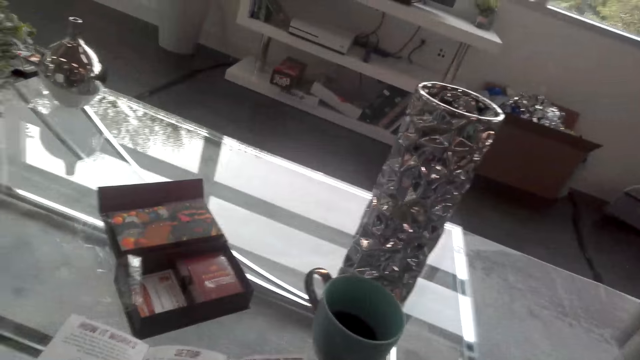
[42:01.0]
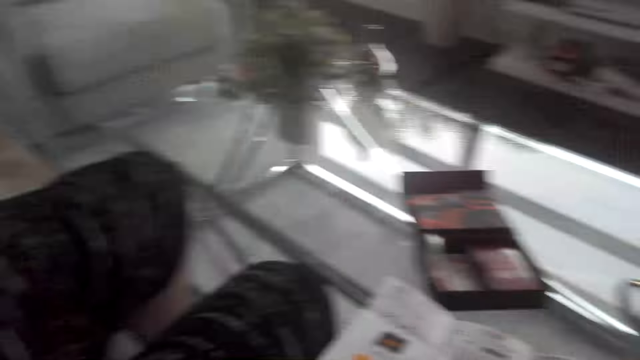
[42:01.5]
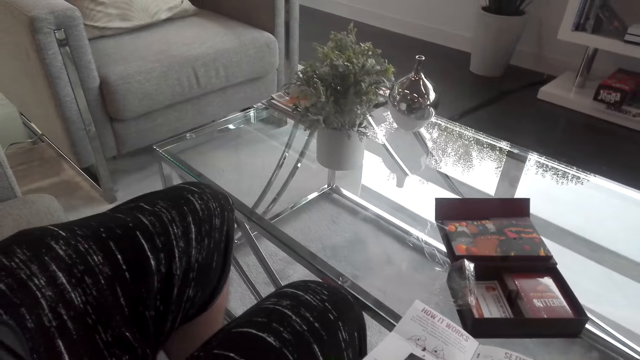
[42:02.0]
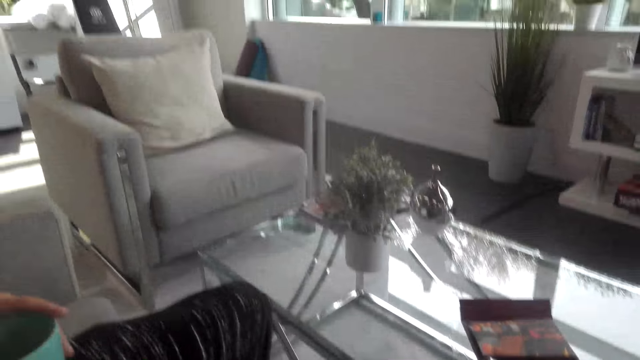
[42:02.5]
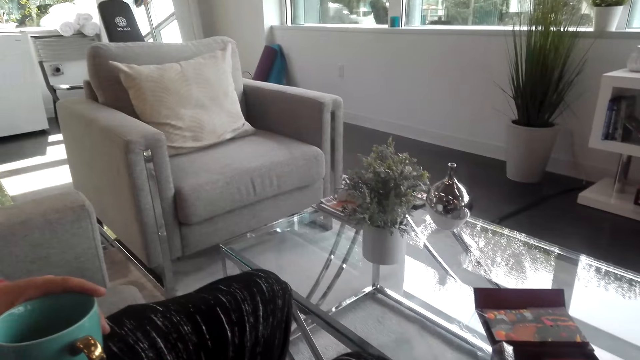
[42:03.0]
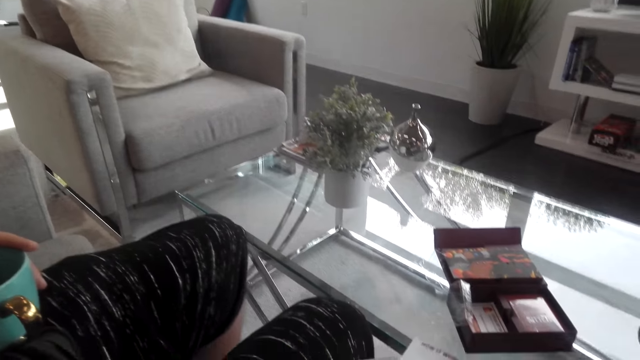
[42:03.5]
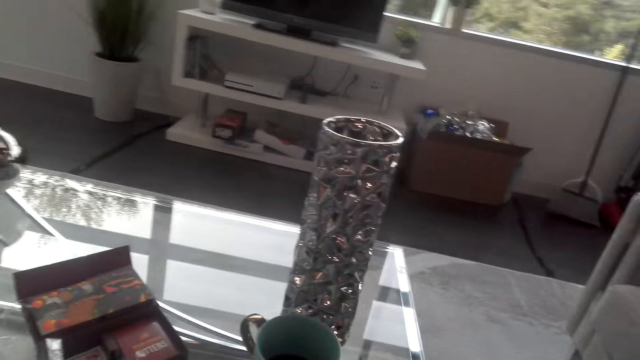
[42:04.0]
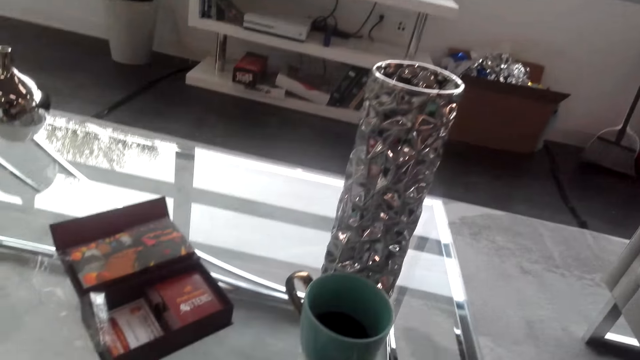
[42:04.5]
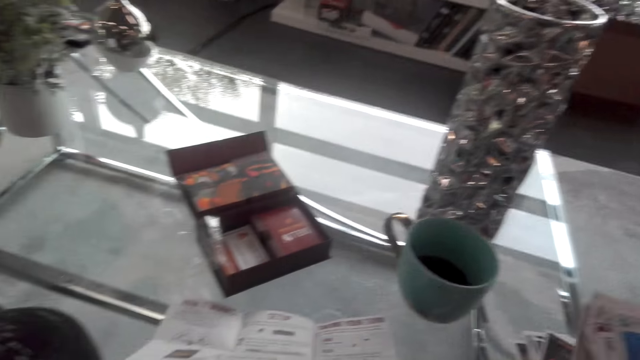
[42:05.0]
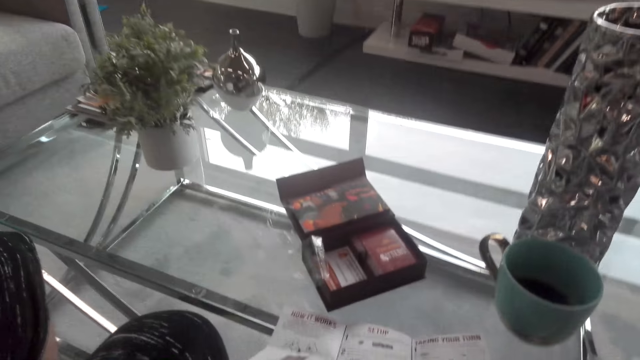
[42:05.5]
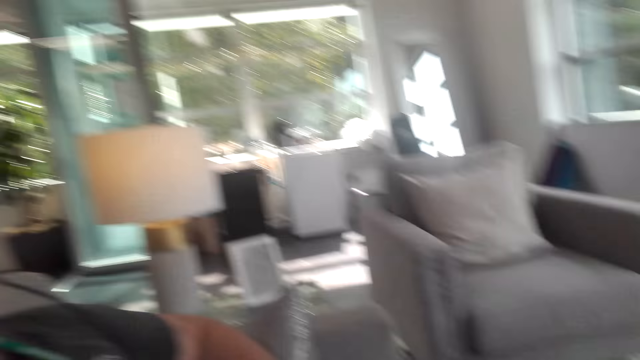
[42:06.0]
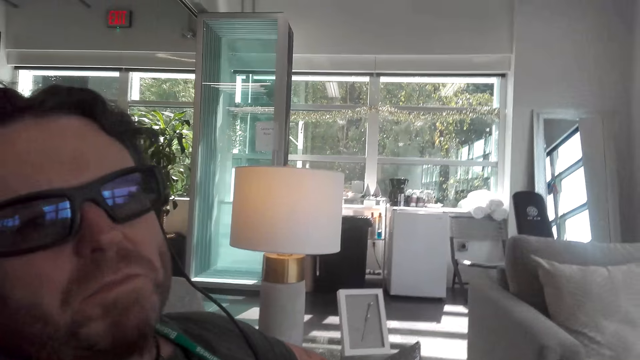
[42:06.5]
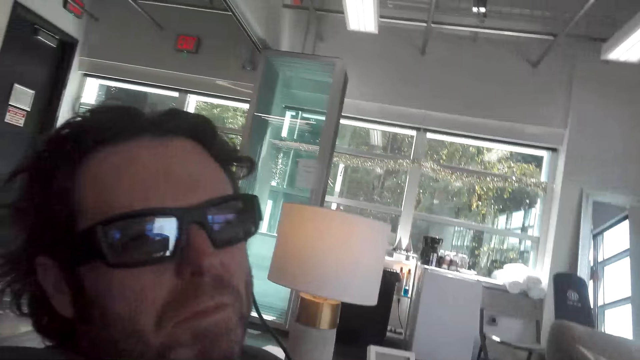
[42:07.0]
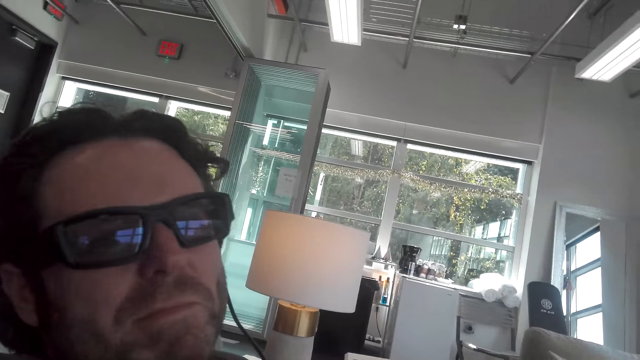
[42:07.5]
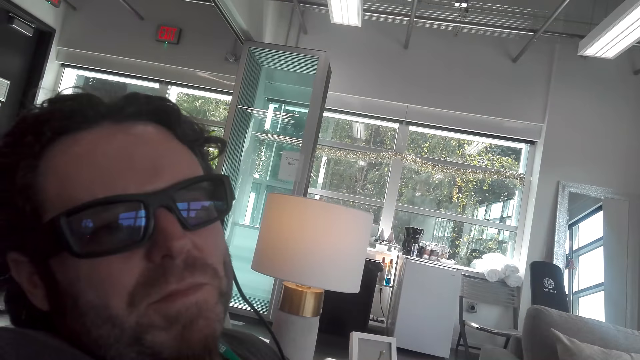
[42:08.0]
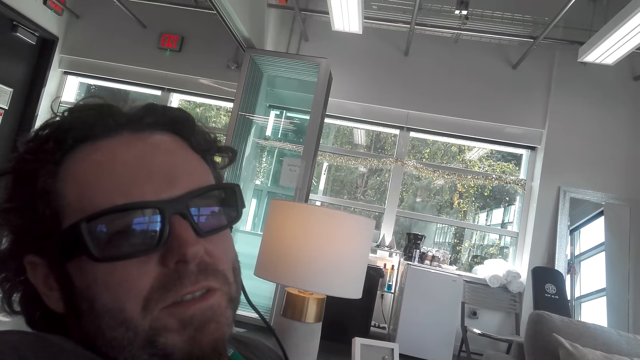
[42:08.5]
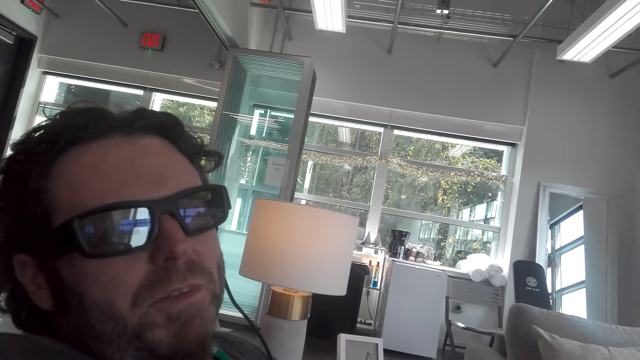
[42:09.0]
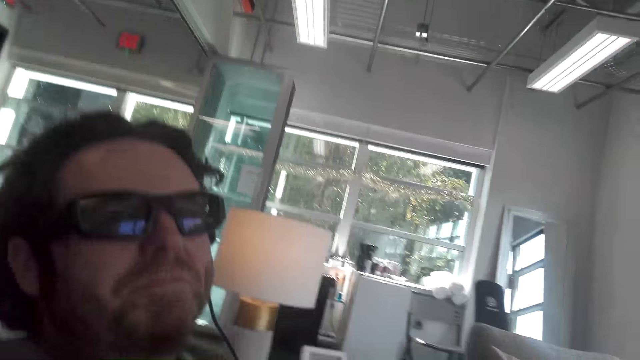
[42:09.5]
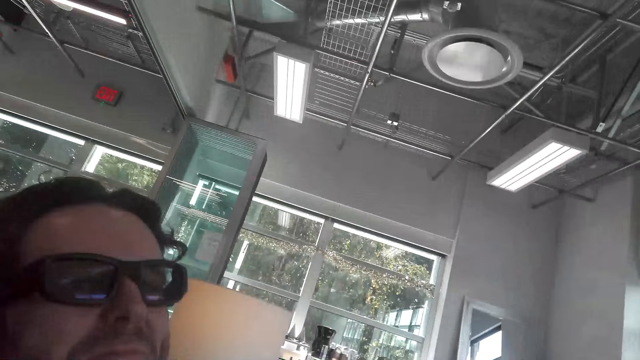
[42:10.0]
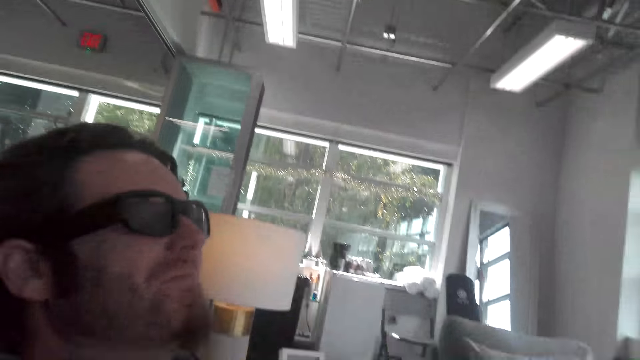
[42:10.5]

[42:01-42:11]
The camera wearer places the cards on the table. They stare at a man.

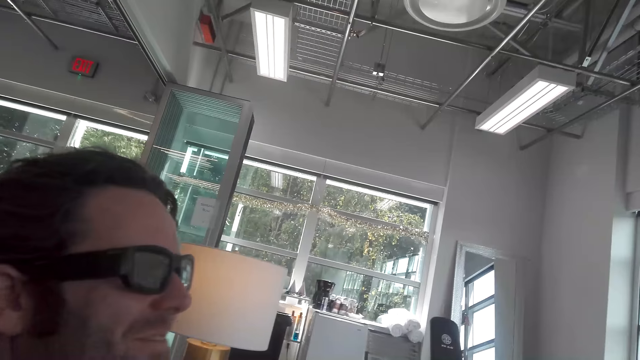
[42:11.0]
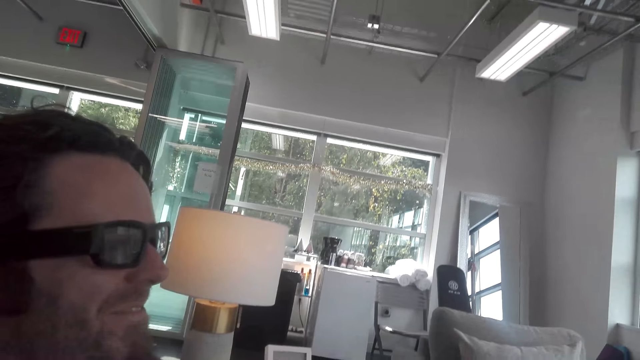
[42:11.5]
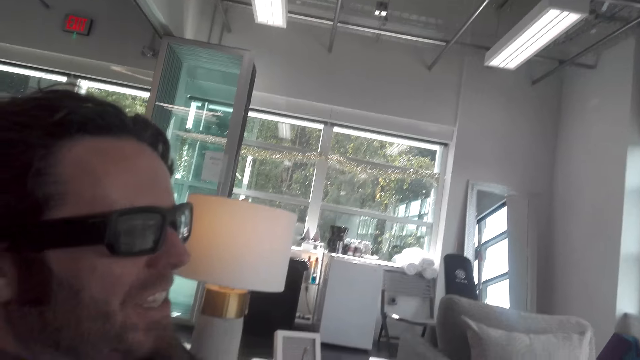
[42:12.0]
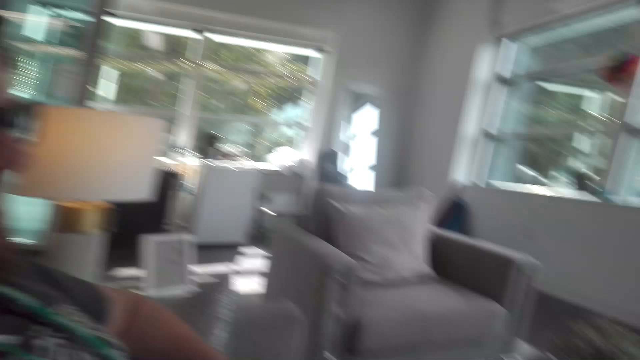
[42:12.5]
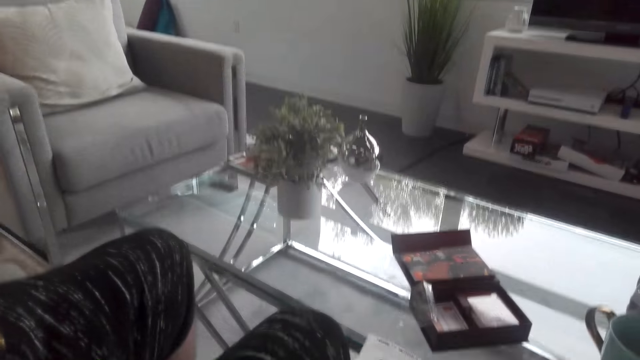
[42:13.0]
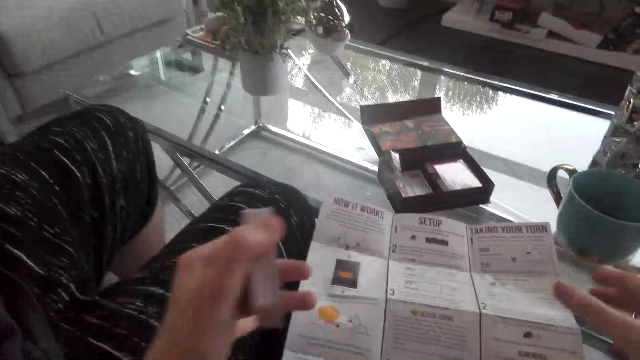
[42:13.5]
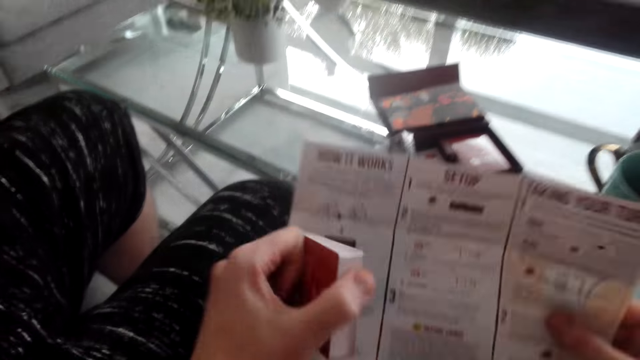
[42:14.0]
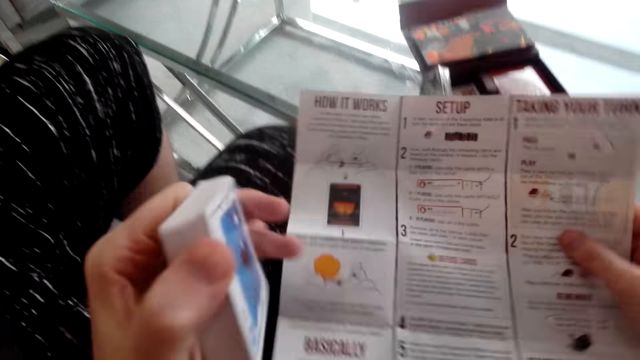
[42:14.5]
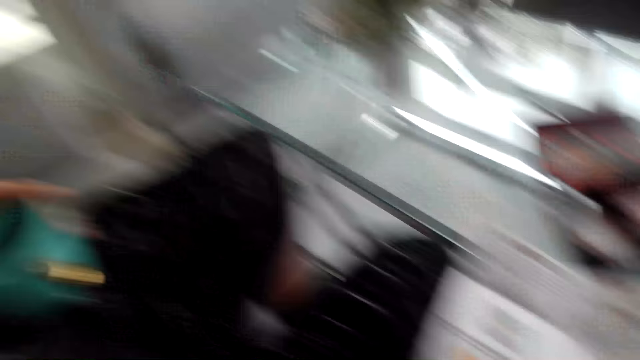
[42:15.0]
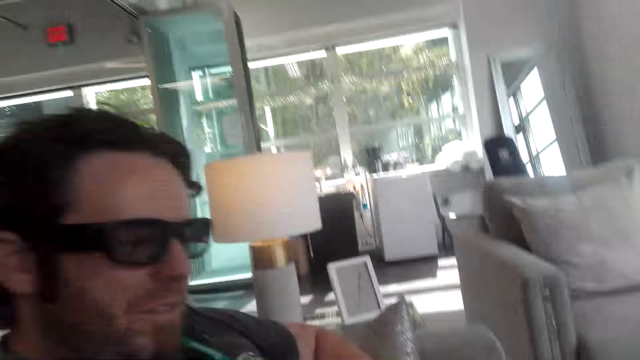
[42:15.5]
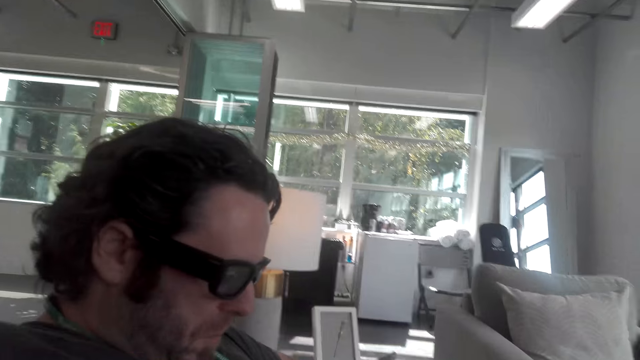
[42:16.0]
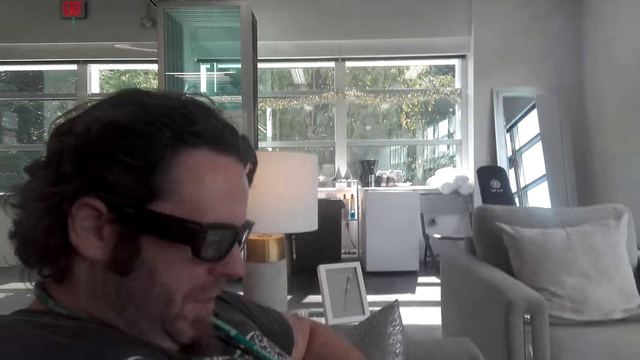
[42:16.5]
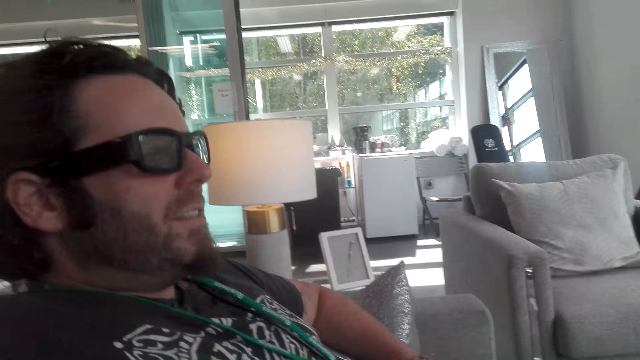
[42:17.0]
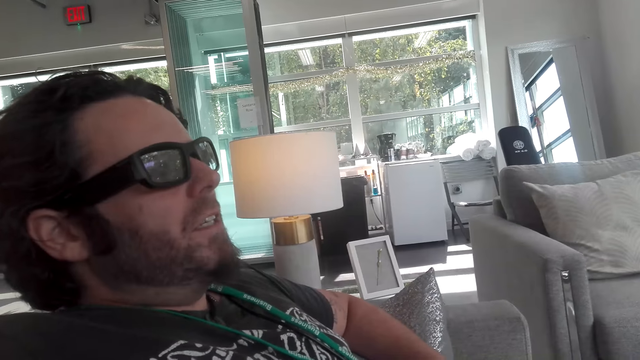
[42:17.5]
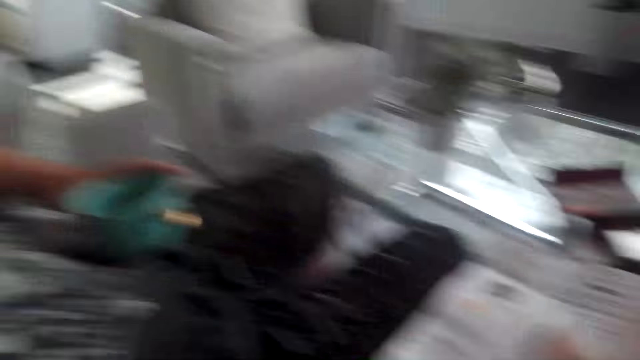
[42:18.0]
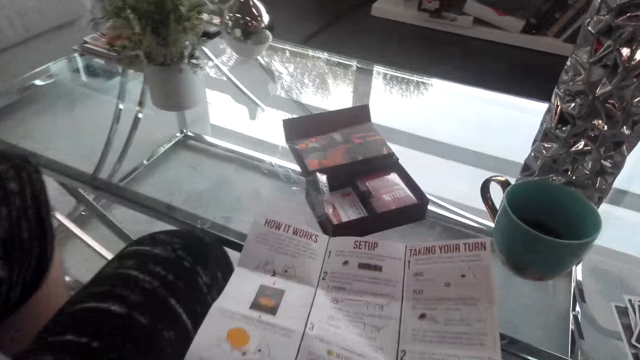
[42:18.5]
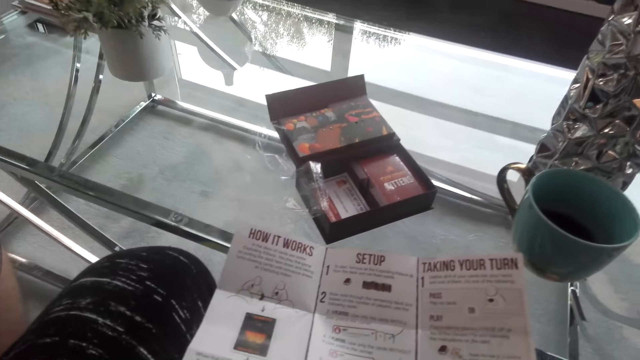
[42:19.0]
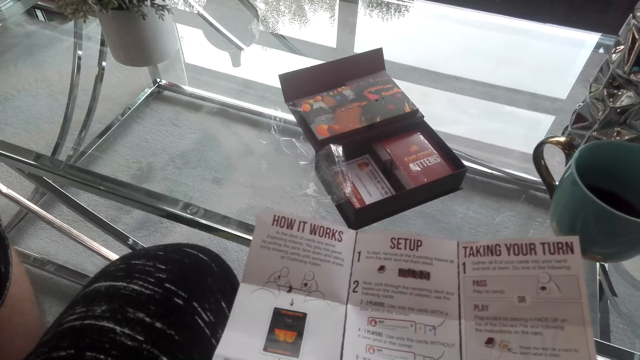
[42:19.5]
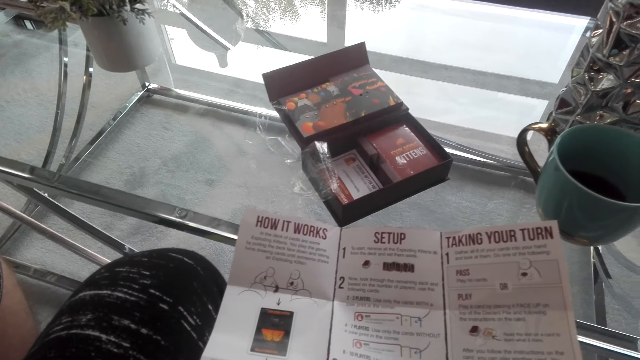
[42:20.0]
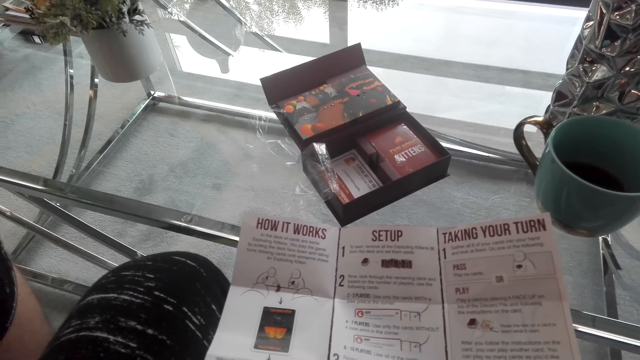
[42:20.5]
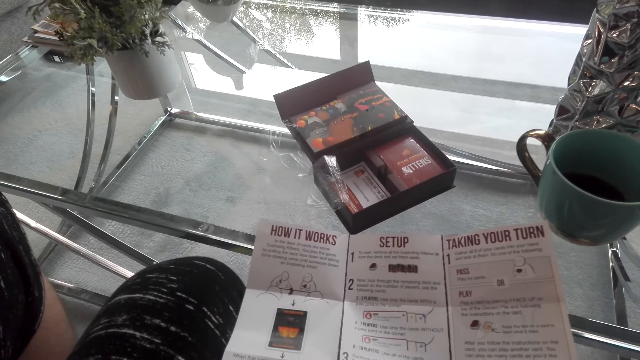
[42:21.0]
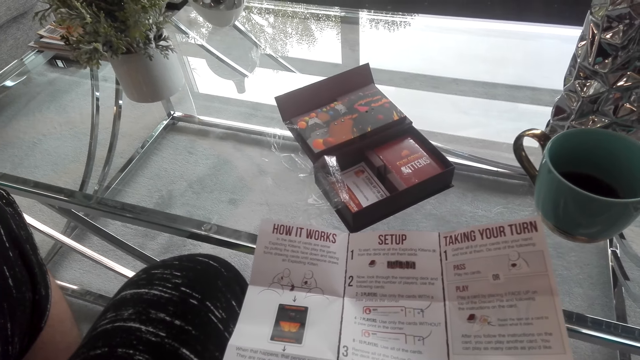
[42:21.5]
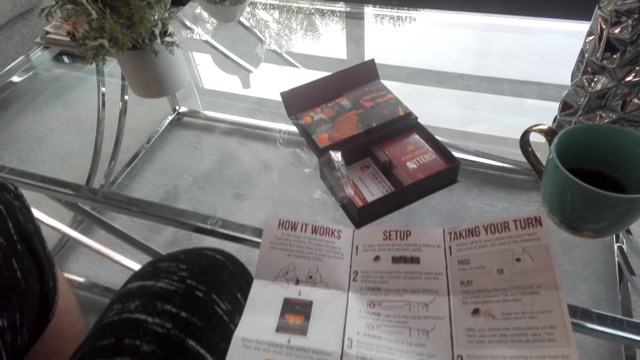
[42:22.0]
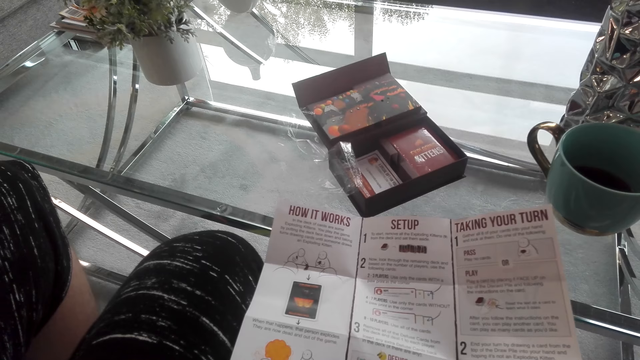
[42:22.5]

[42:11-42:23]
The camera wearer touches a booklet. They stare at the booklet.
